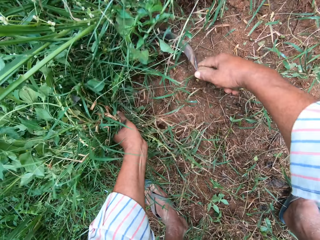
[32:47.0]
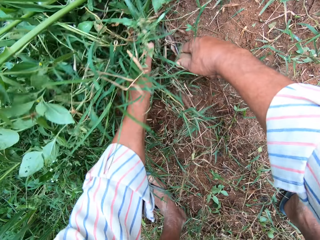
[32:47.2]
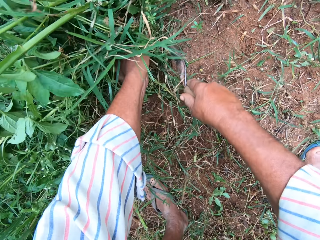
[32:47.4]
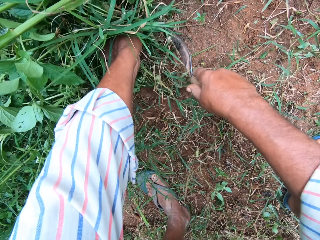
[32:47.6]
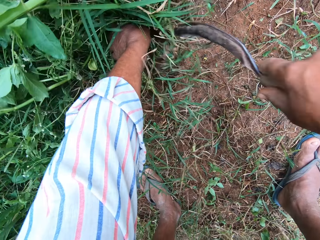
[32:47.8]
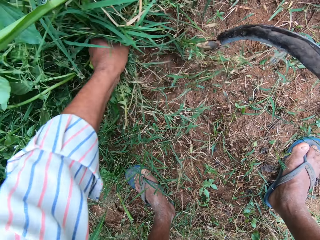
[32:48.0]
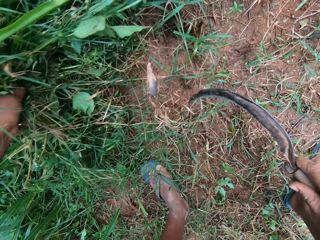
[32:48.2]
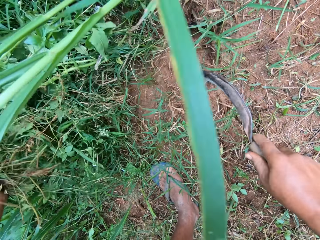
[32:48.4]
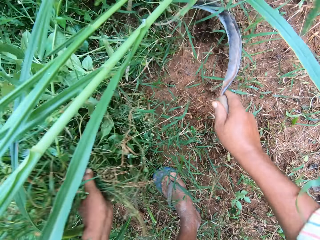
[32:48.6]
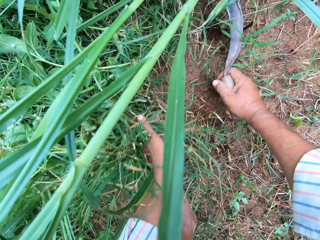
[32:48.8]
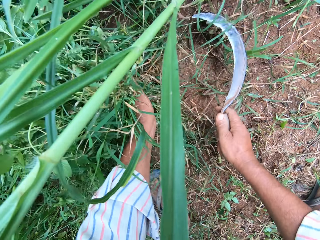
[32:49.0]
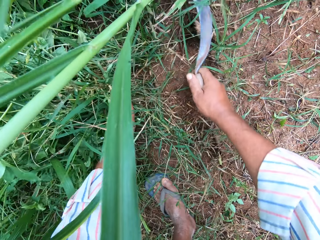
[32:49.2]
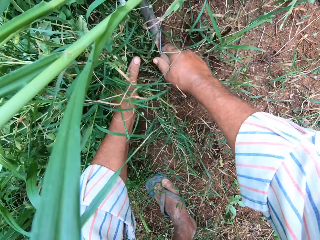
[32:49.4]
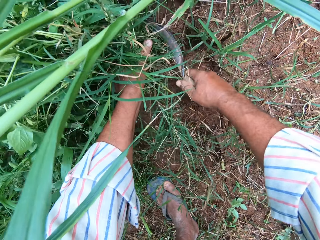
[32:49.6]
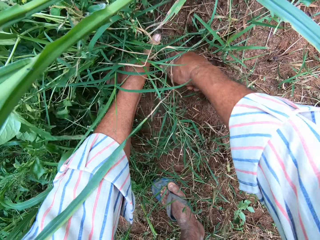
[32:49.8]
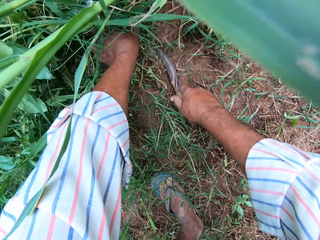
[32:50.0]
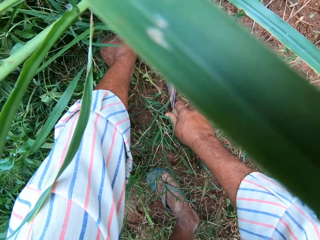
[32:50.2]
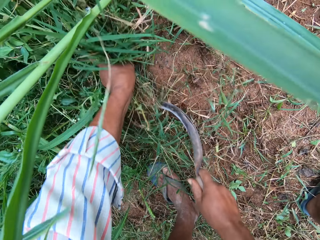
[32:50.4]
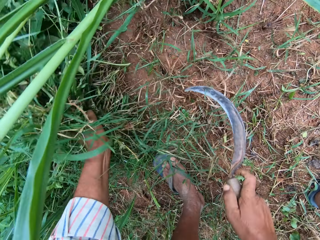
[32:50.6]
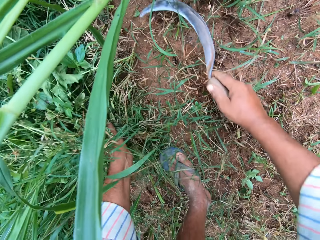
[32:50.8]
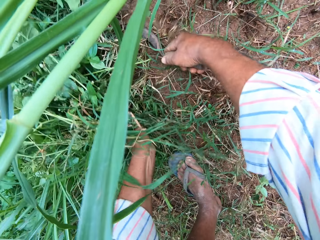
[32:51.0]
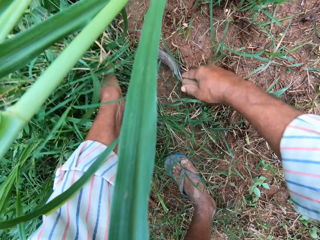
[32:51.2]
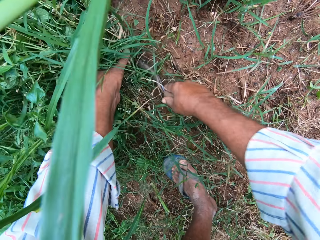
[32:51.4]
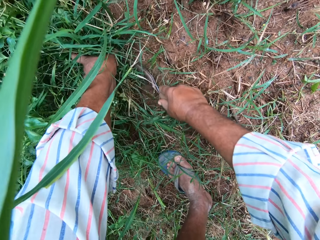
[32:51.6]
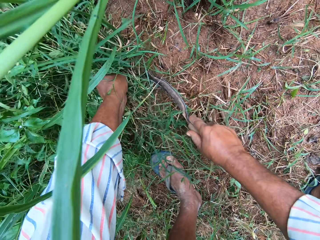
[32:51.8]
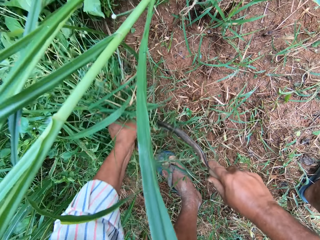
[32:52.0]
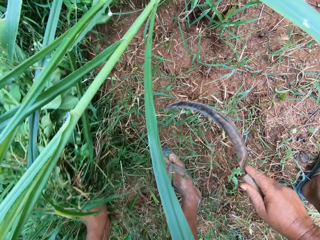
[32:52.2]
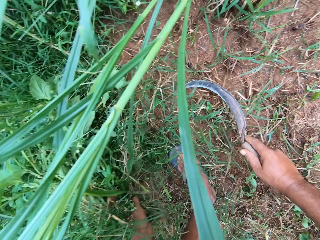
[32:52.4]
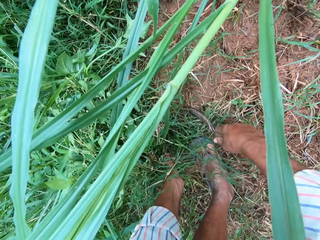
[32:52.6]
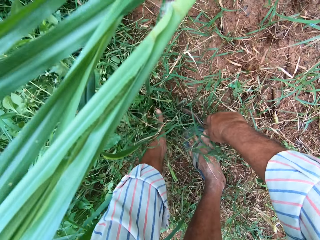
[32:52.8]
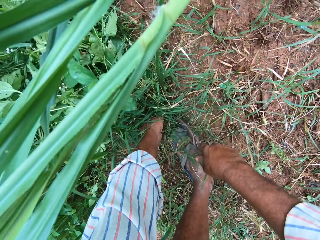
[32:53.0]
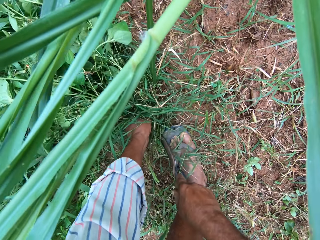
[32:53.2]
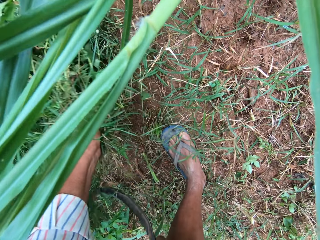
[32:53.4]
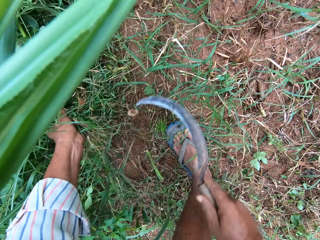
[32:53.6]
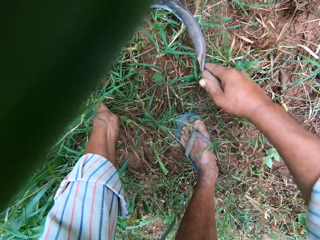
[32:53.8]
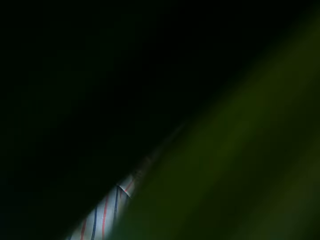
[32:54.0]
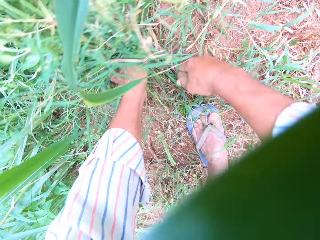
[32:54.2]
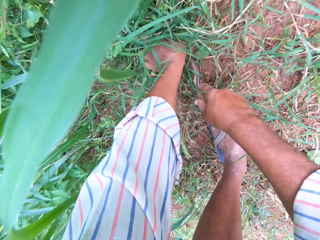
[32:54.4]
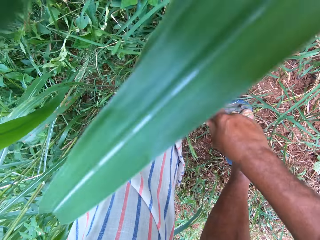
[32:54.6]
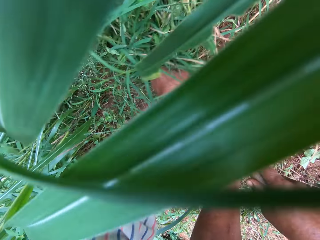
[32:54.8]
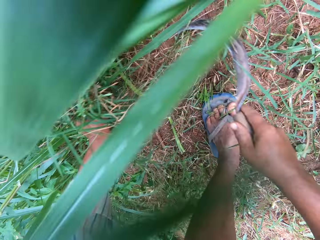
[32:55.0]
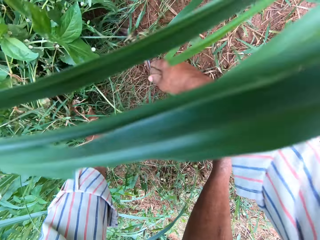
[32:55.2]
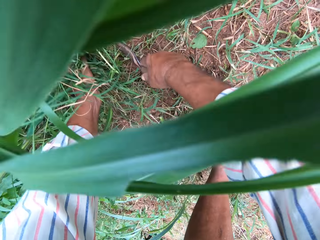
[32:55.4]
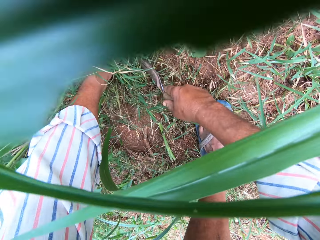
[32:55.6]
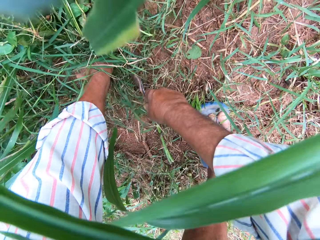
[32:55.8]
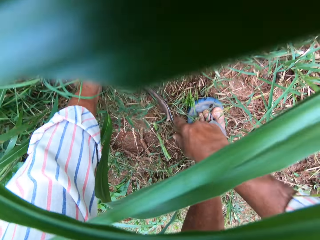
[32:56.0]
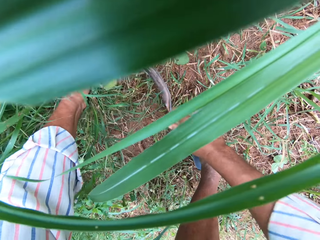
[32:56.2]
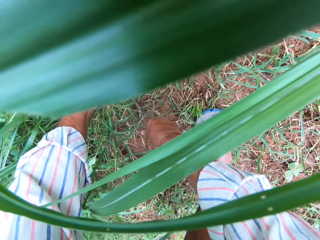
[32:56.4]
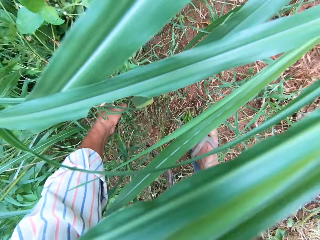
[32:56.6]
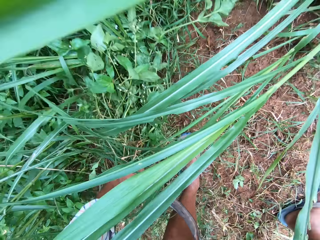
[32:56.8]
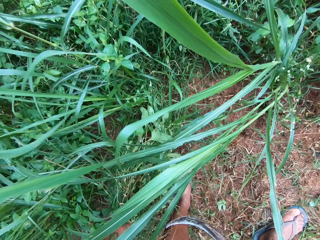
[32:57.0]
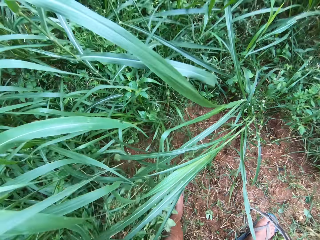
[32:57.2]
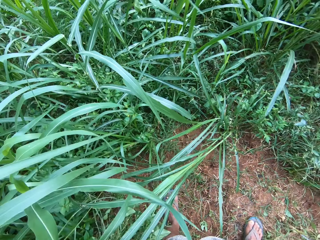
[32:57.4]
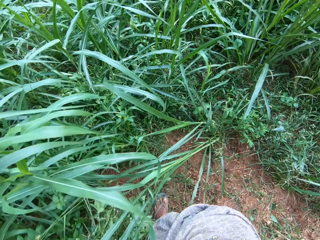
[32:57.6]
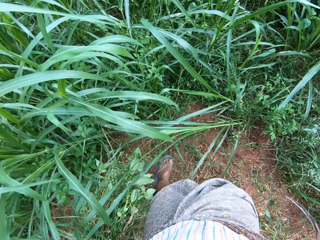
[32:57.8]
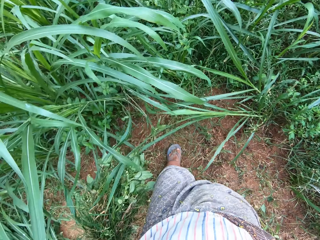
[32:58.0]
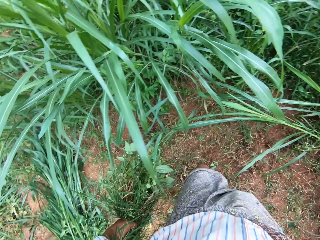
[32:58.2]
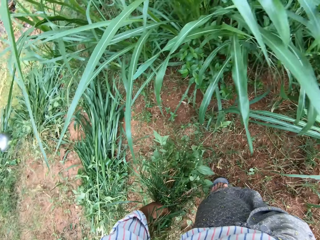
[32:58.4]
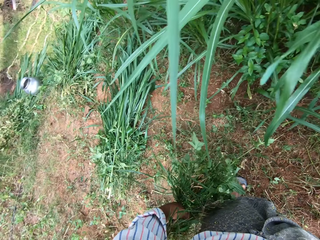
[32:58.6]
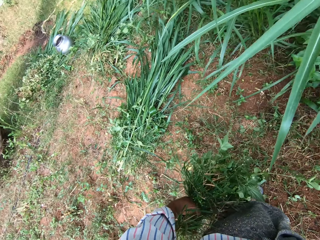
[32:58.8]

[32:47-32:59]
The camera wearer stops cutting grass.

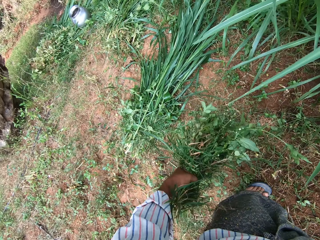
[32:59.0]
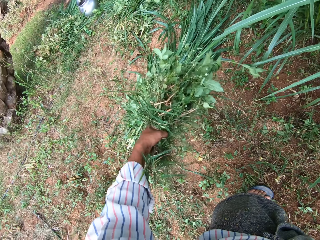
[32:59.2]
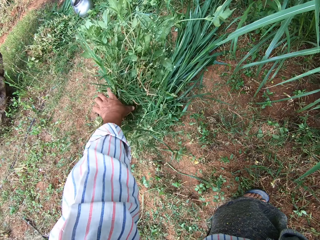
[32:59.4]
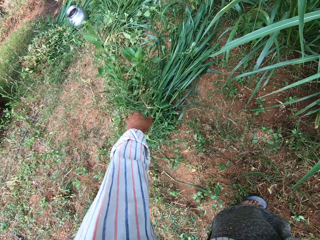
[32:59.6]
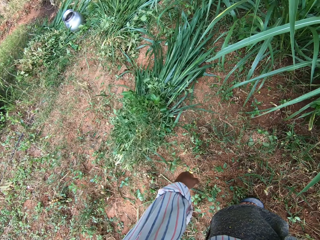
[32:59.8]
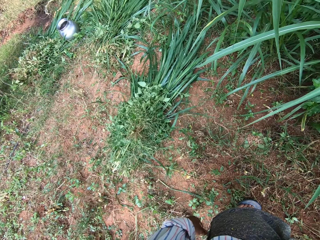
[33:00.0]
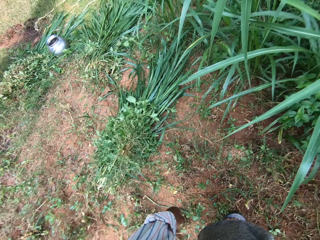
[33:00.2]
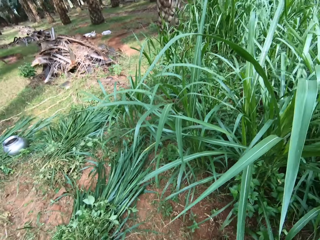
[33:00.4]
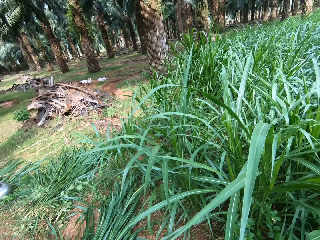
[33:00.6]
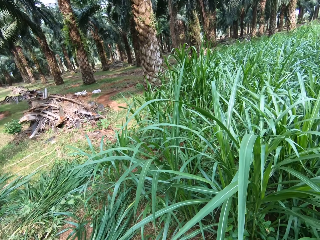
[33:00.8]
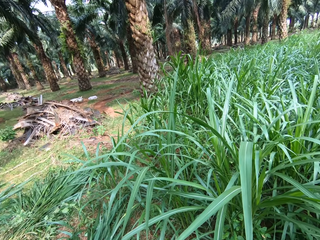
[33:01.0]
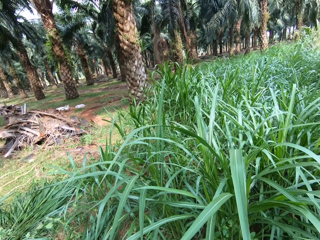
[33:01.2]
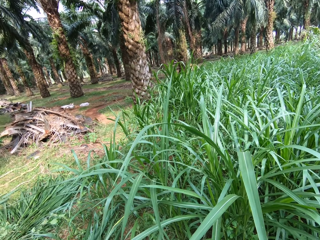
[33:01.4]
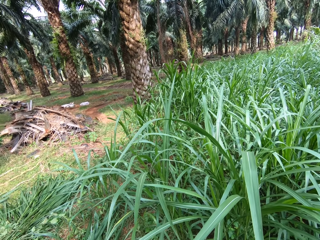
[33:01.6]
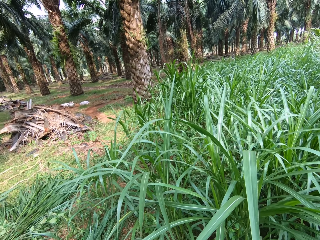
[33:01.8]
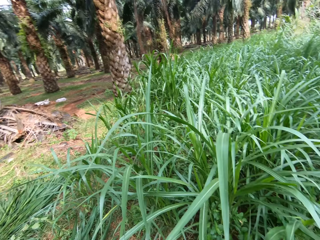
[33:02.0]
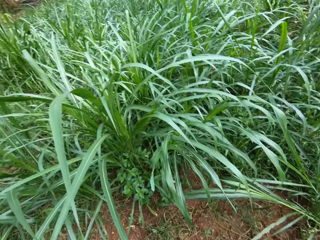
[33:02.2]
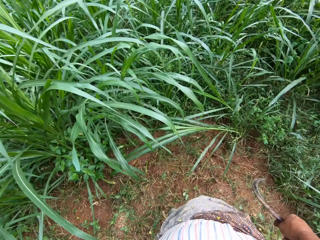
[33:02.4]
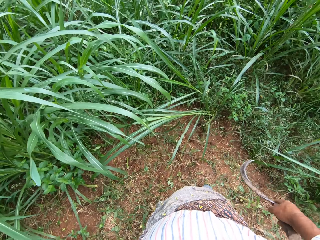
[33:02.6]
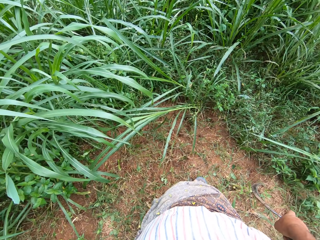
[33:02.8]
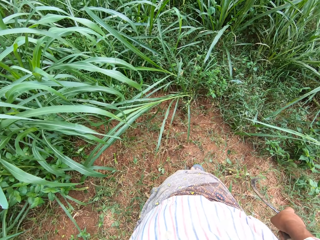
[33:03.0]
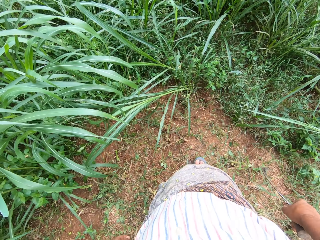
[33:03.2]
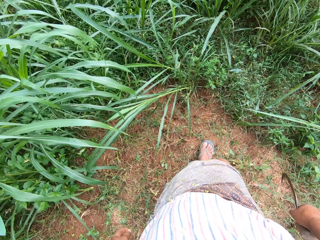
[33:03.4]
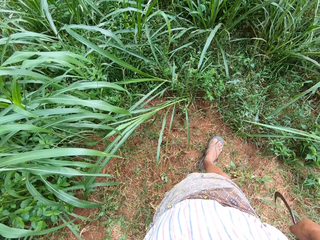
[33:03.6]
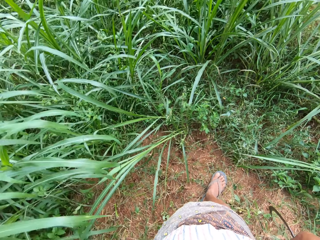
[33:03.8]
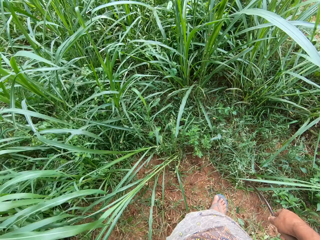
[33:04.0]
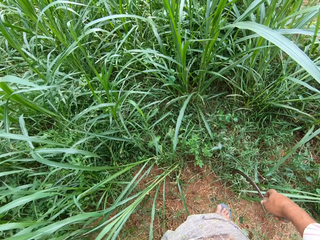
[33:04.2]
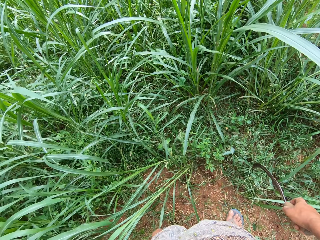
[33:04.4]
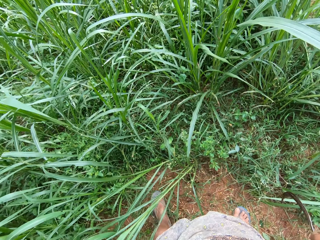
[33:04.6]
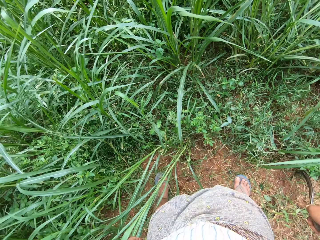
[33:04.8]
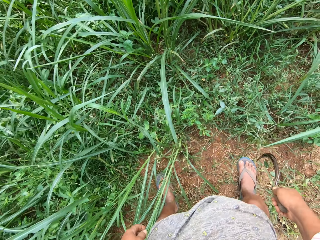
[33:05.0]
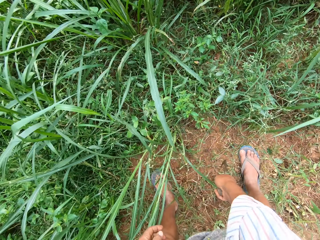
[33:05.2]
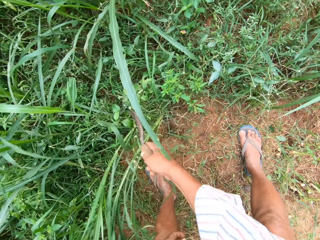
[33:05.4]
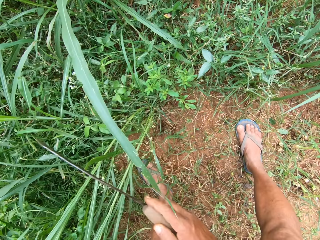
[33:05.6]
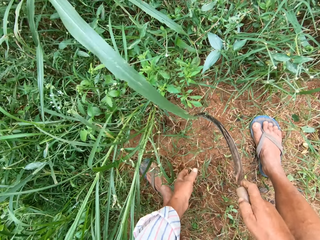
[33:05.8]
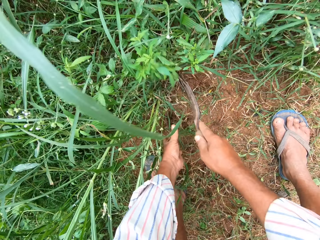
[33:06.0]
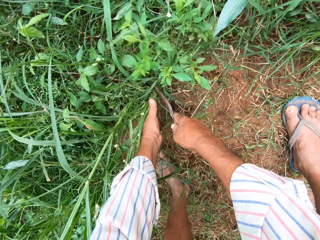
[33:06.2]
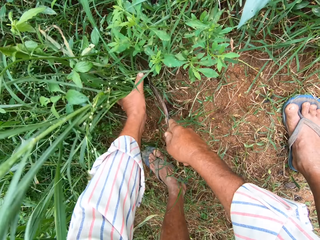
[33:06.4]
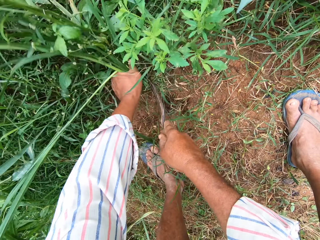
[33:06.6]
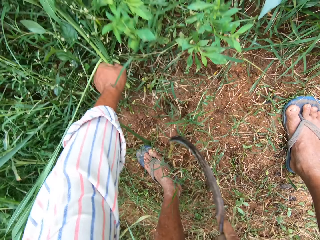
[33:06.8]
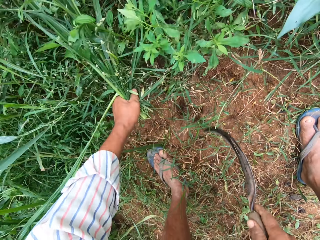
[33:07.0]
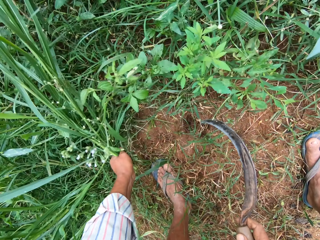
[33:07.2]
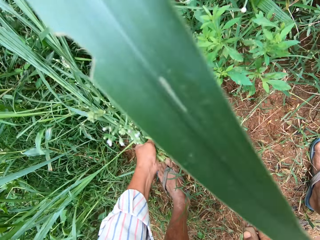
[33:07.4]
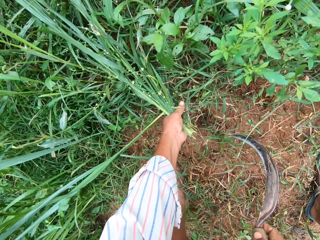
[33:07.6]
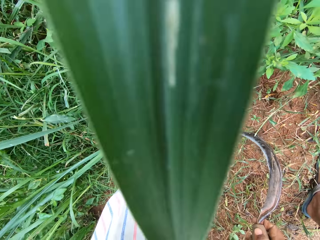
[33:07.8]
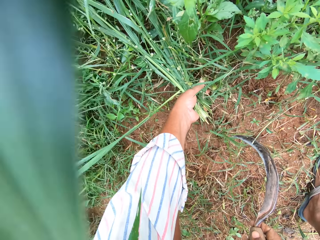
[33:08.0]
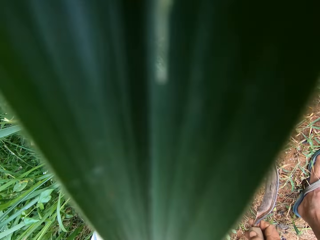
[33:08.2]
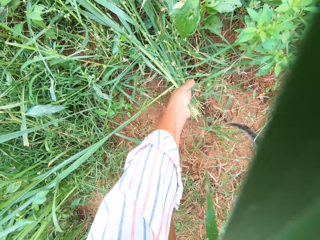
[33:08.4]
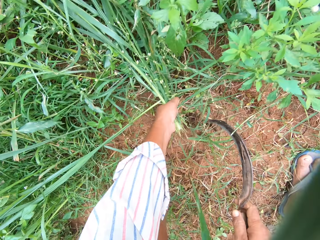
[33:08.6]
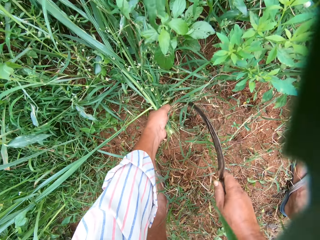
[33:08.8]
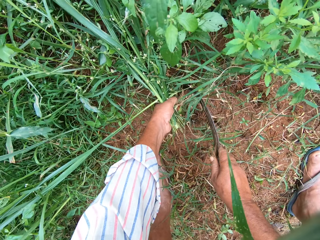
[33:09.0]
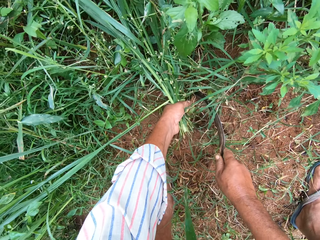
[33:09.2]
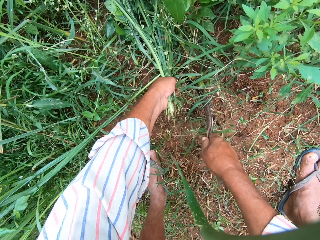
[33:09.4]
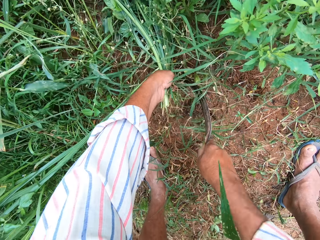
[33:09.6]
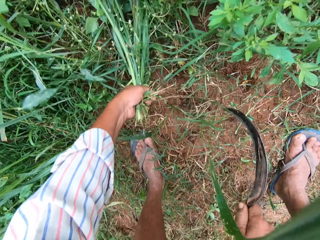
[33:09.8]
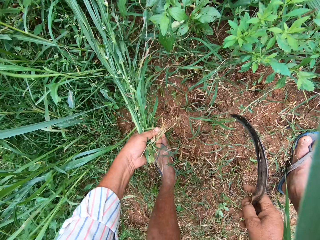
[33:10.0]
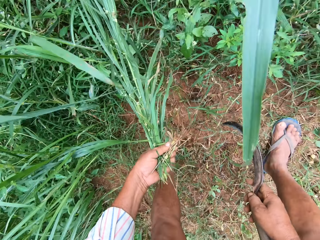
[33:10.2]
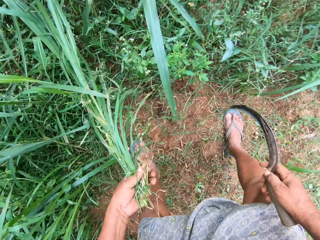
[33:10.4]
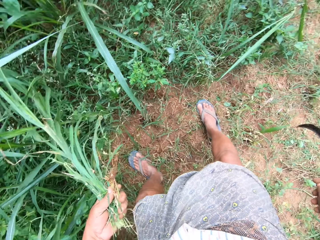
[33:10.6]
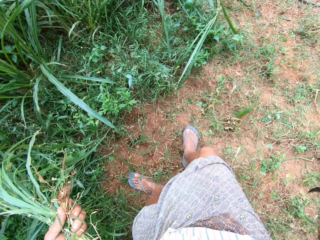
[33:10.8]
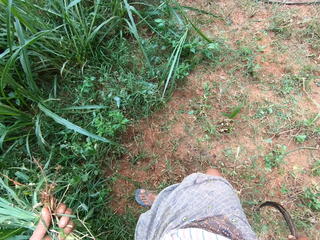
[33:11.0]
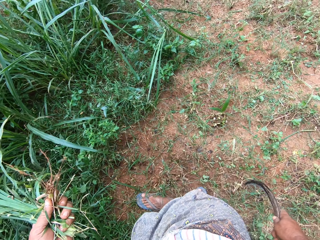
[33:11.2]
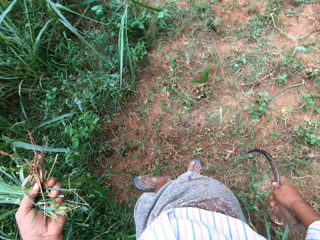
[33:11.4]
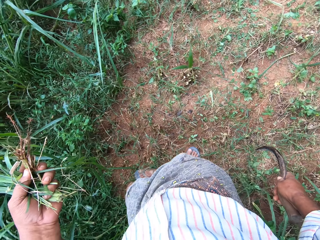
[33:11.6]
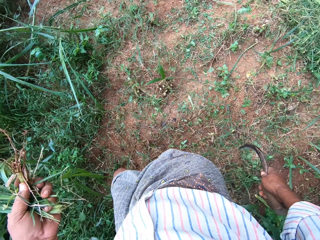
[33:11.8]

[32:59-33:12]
The camera wearer drops the grasses on the floor with his left hand. He looks around the farm. He walks briefly. He moves the grasses with the sickle. He cuts napier grasses and grasses with the sickle. He stops cutting the grasses. He walks briefly.
